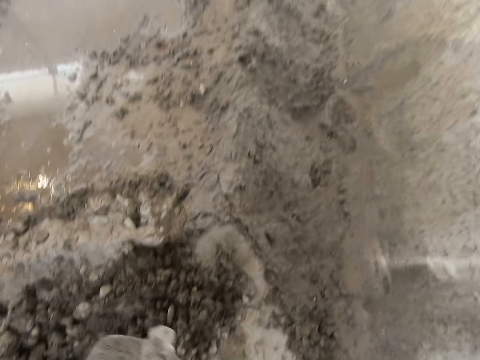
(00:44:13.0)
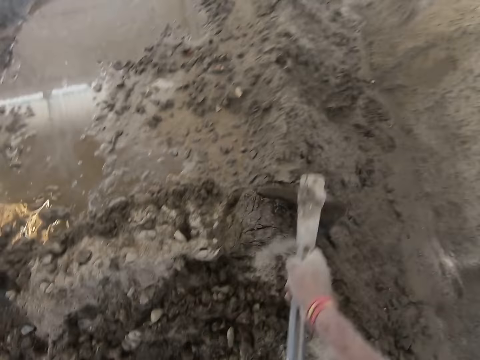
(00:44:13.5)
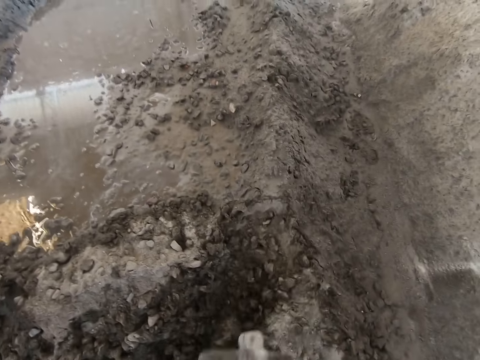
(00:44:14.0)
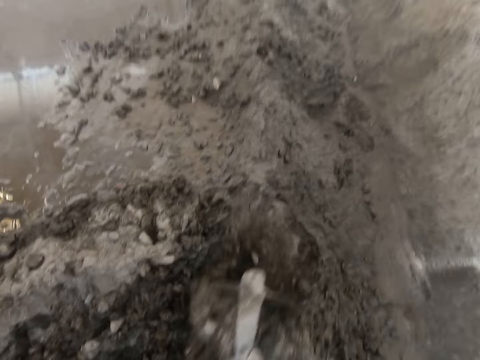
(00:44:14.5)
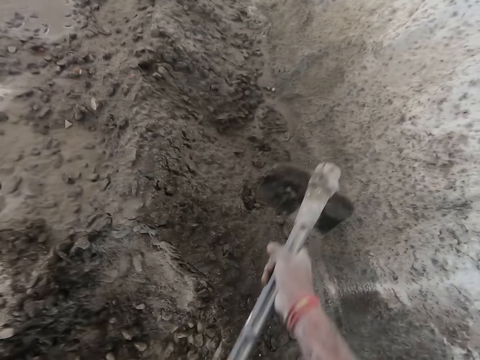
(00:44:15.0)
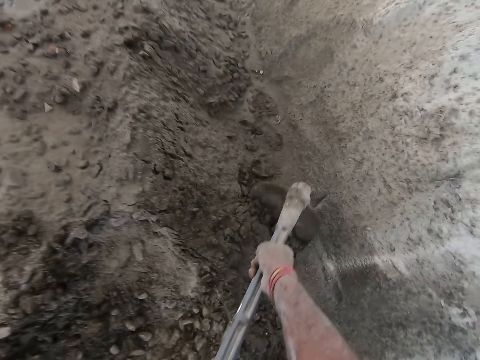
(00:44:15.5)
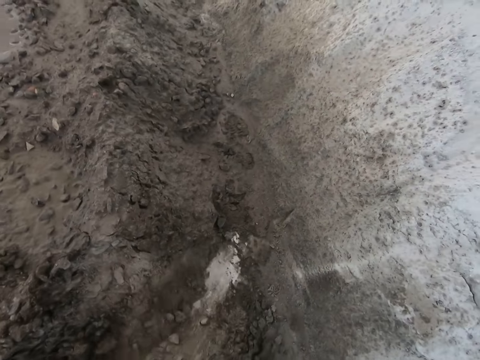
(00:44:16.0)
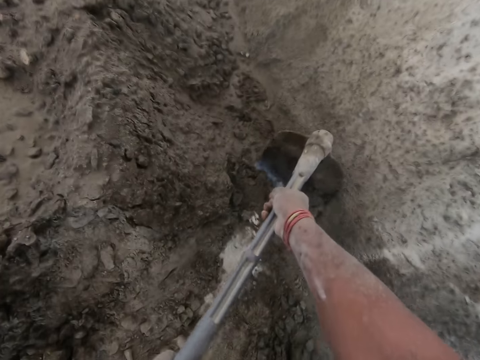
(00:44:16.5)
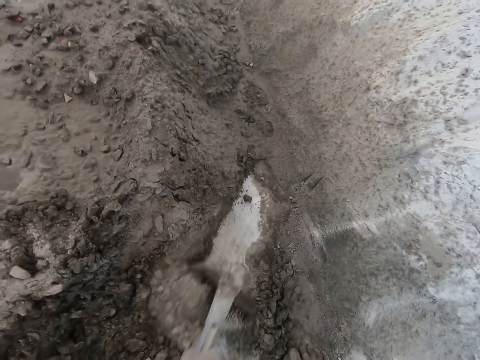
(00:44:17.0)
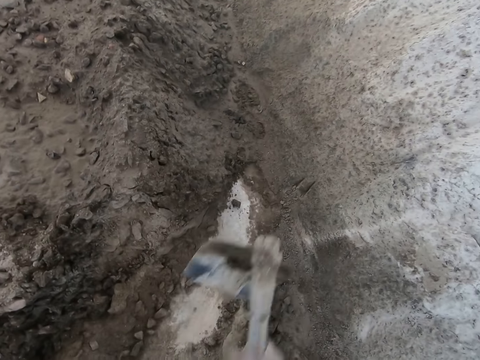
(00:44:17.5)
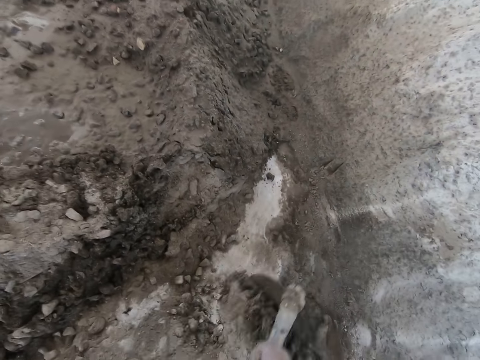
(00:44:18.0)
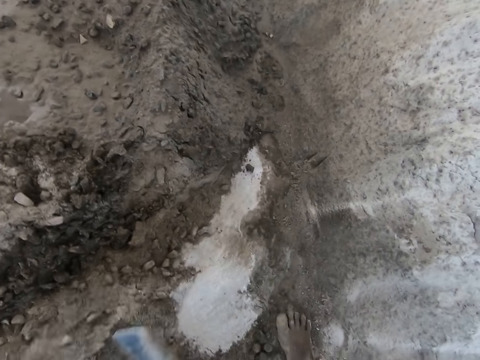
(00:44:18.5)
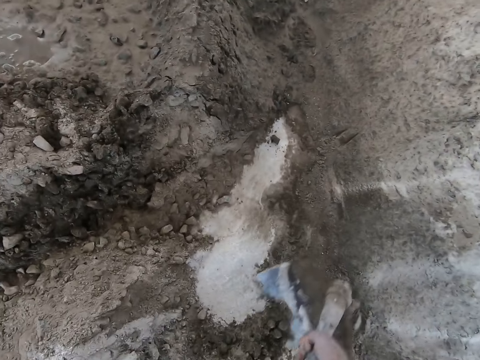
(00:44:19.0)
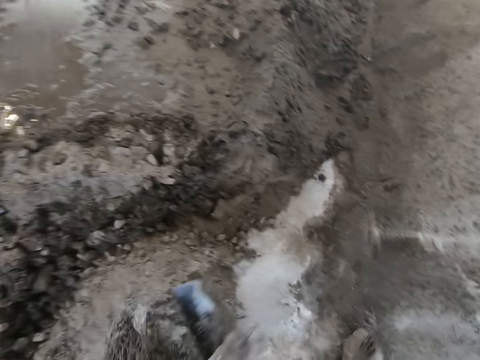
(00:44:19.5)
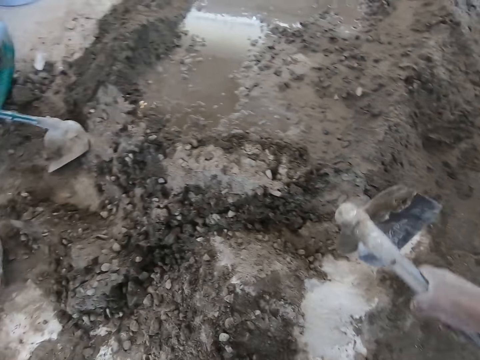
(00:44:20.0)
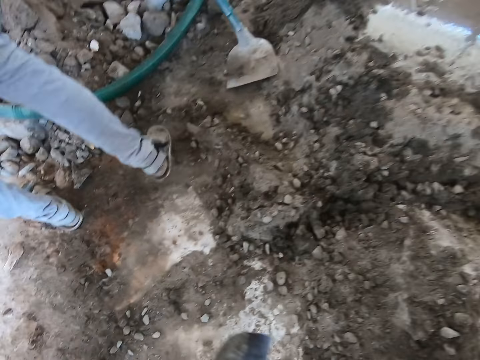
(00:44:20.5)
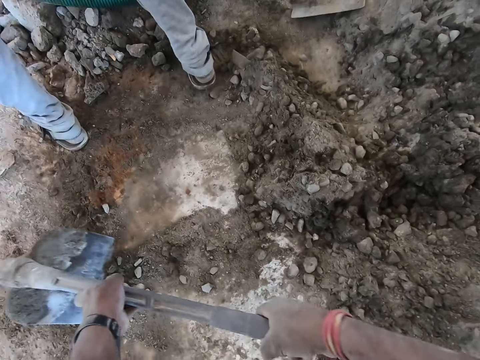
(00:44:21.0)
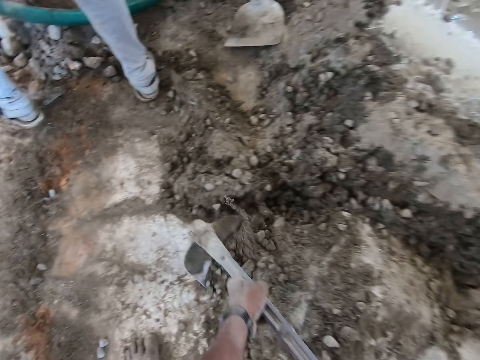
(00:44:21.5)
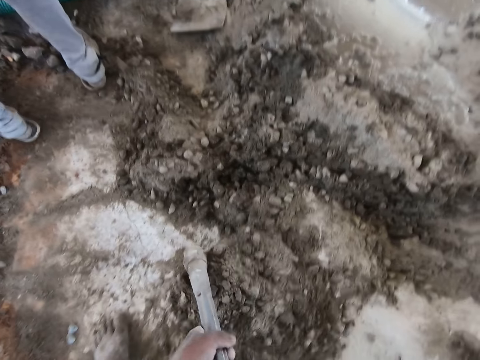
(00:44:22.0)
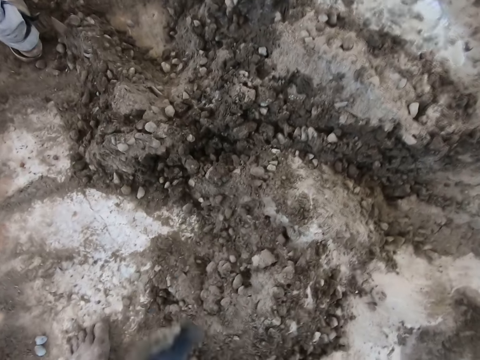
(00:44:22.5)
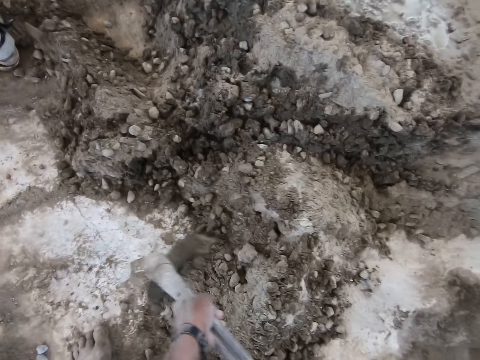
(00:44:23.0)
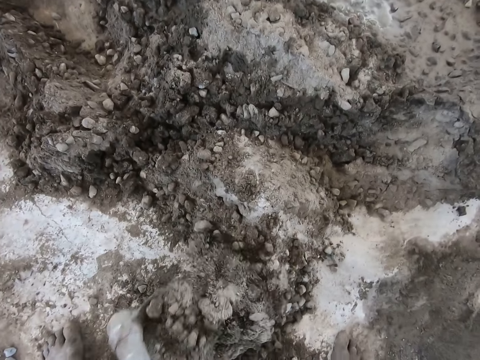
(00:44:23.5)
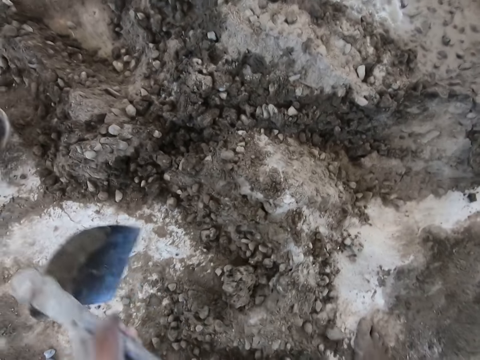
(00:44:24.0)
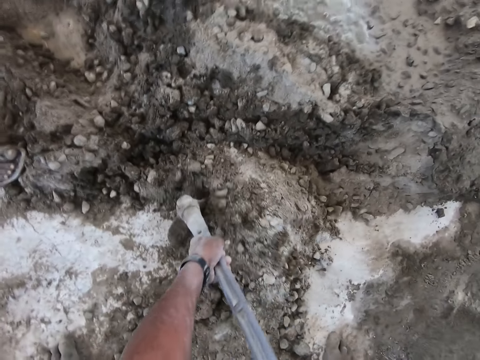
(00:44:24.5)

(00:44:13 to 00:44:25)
The camera wearer packs some mortar from the ground into the hand pan on the ground with the hoe in his hands.

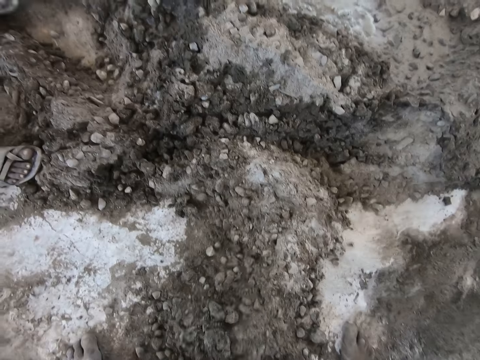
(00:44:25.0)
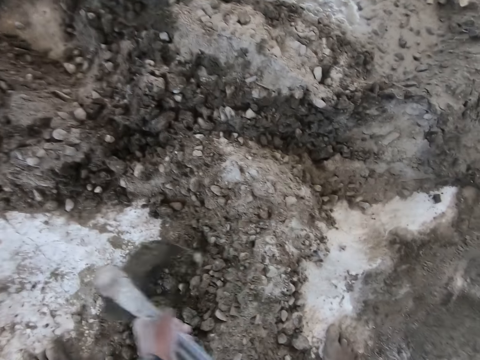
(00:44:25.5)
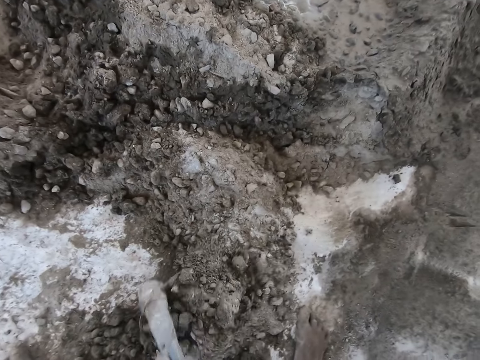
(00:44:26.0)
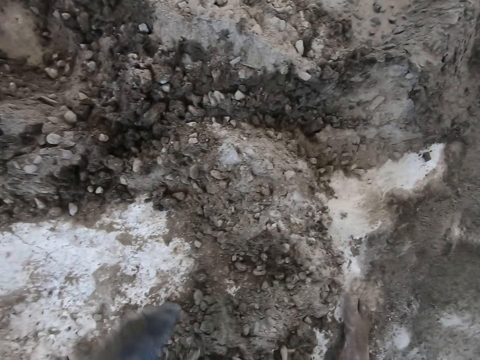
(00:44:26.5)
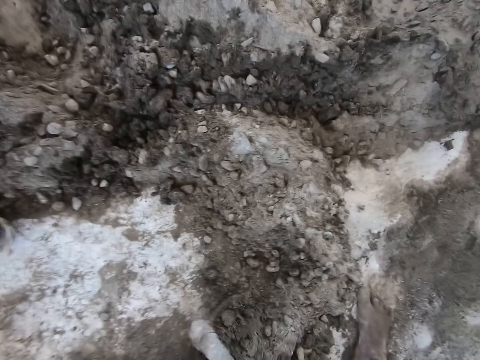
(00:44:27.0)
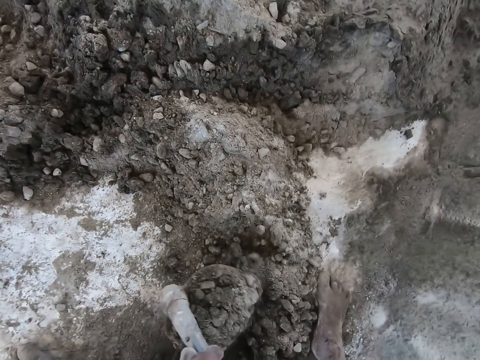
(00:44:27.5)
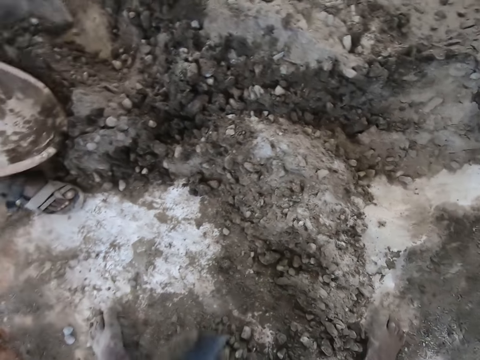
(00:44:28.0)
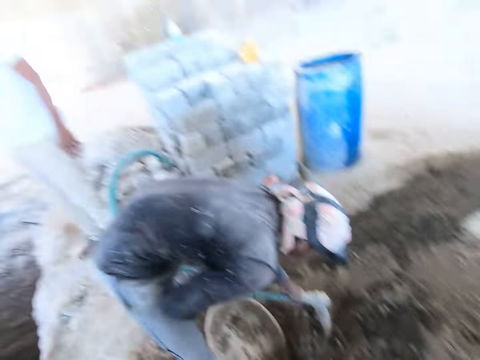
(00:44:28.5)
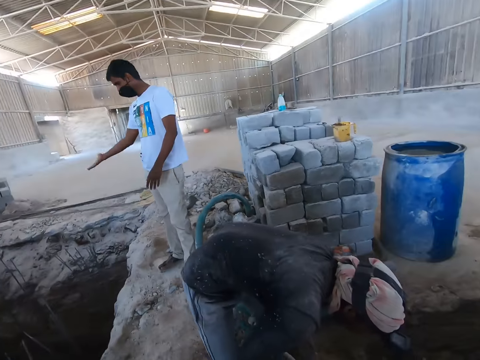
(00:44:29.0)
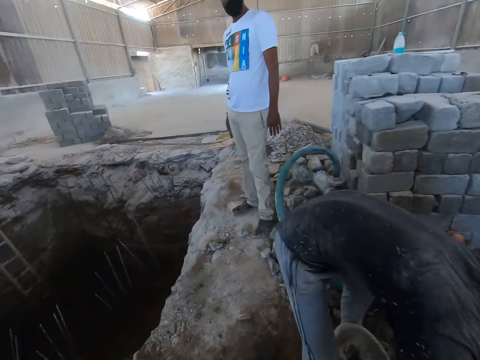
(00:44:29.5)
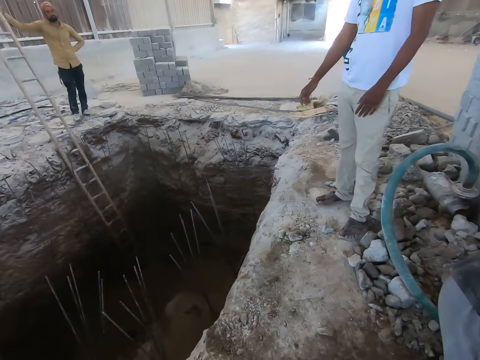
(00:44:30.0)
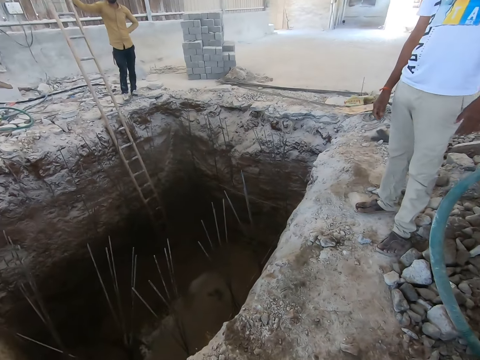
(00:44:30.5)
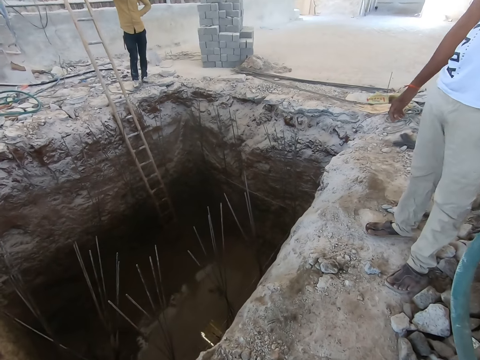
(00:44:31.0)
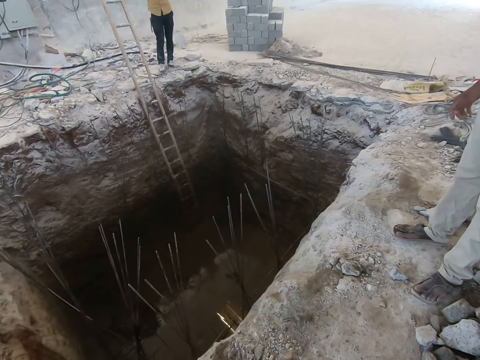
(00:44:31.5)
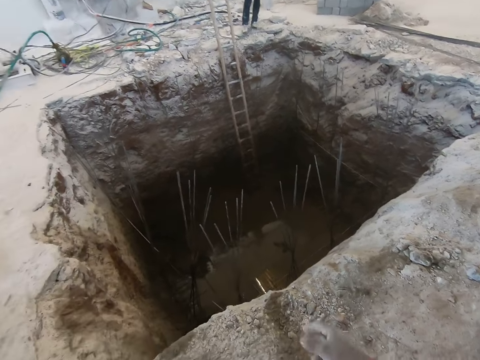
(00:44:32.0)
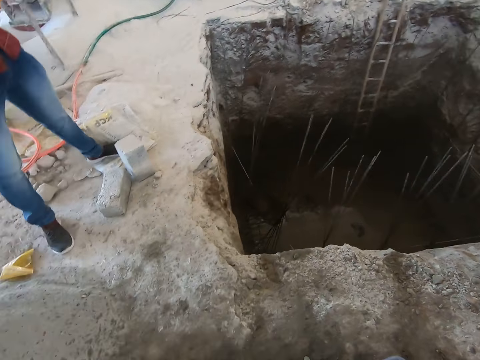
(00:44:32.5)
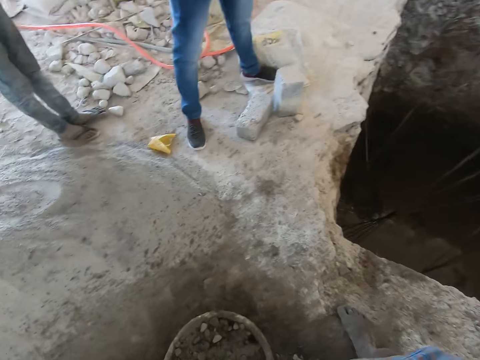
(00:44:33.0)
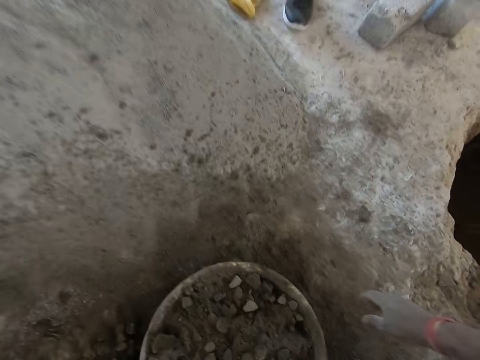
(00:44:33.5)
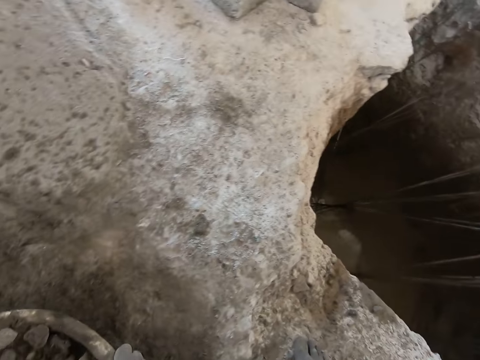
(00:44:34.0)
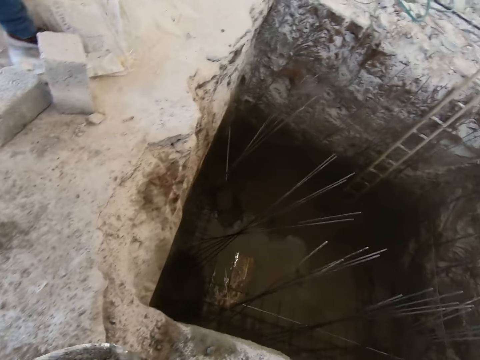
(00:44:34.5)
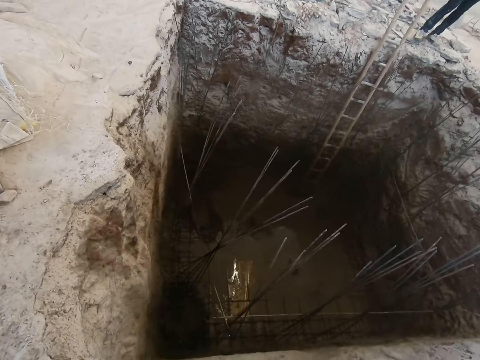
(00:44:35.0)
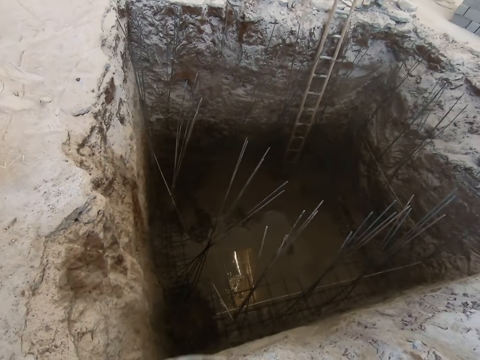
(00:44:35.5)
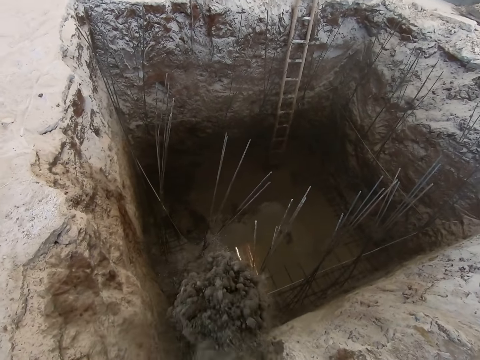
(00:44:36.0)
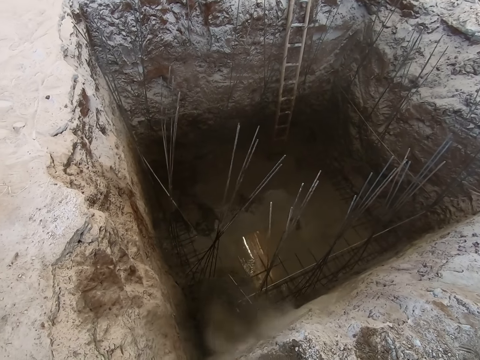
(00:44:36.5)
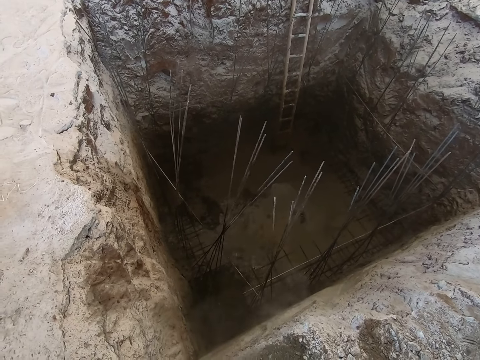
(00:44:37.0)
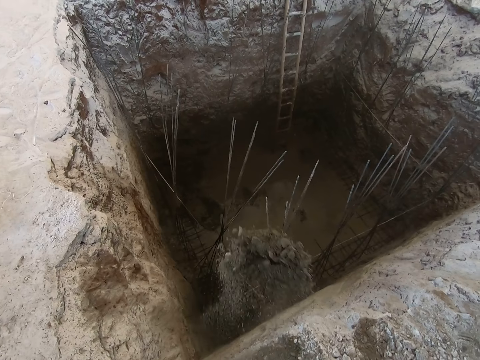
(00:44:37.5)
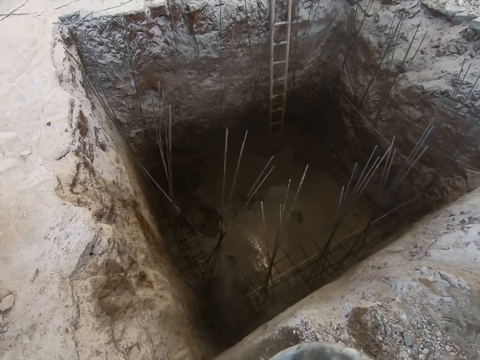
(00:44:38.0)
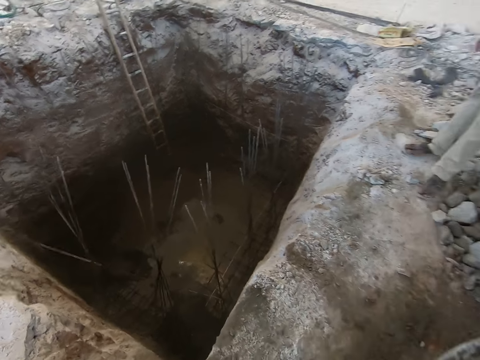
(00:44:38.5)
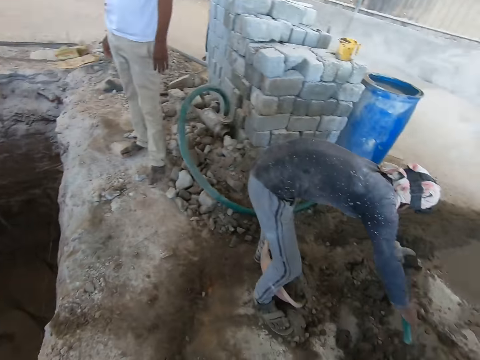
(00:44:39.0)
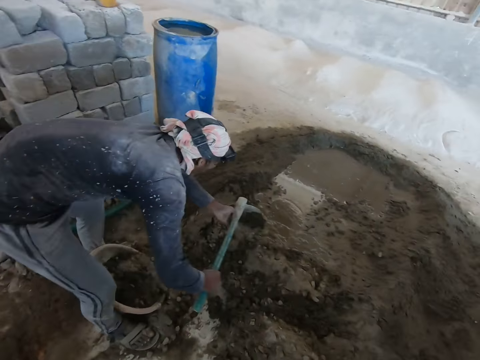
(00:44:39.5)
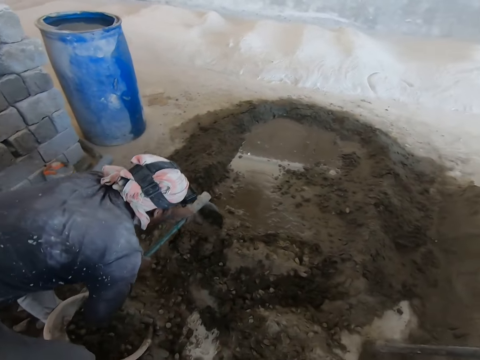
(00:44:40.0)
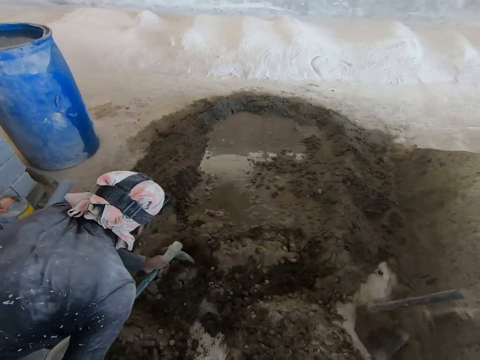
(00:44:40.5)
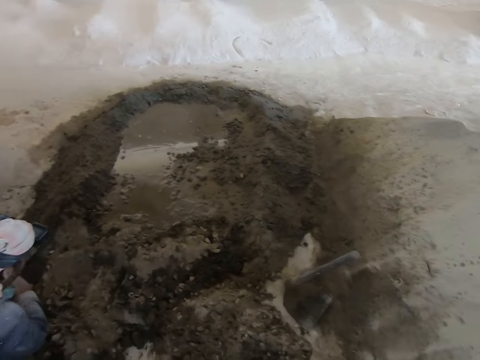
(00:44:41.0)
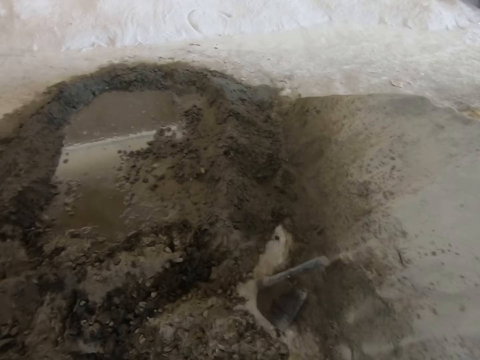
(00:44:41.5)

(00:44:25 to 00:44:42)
A man interacts with the camera wearer. The camera wearer responds to the man. Another man packs some mortar from the ground into a head pan in between his legs with a hoe in his hands. The camera wearer looks around. He carries the head pan of mortar from the ground with both hands. He pours the mortar in the head pan in his hands into the pit. The other man packs some mortar from the ground into the head pan in between his legs with the hoe in his hands.
